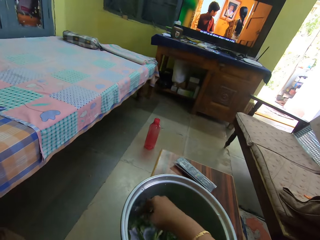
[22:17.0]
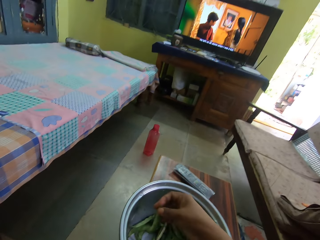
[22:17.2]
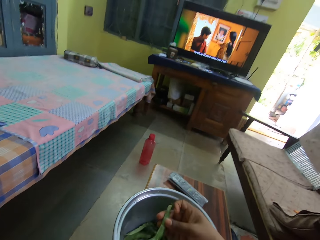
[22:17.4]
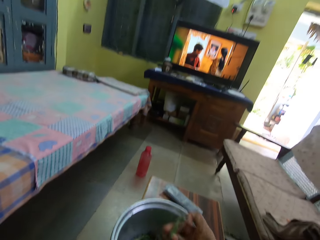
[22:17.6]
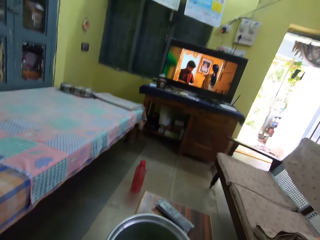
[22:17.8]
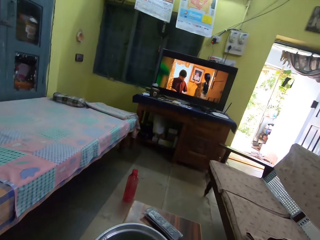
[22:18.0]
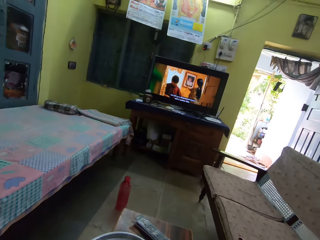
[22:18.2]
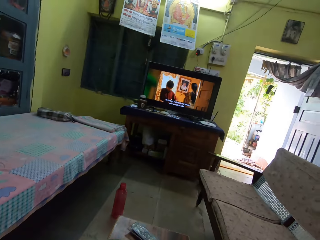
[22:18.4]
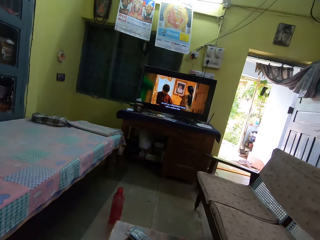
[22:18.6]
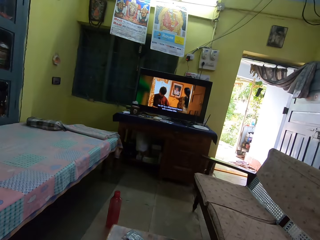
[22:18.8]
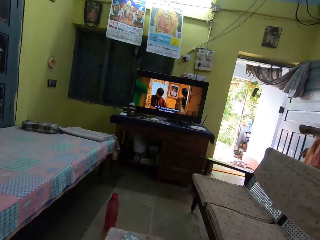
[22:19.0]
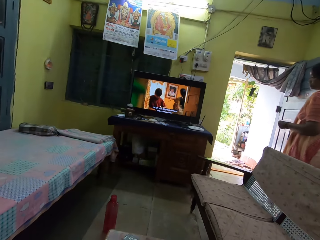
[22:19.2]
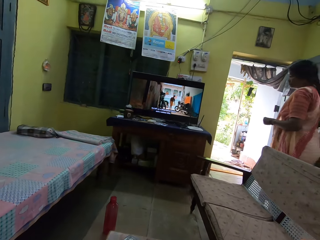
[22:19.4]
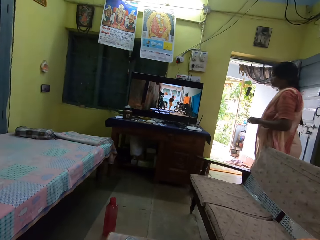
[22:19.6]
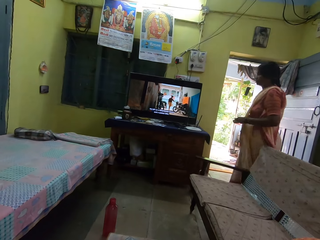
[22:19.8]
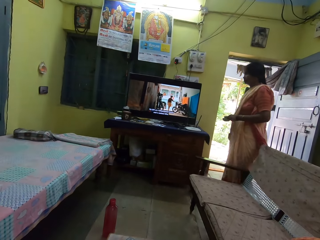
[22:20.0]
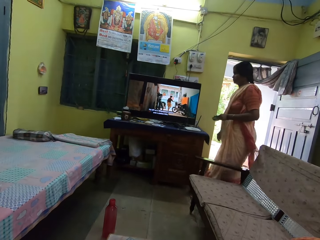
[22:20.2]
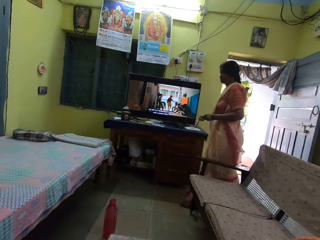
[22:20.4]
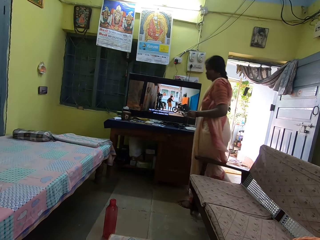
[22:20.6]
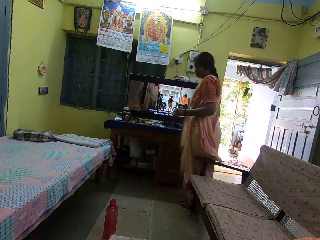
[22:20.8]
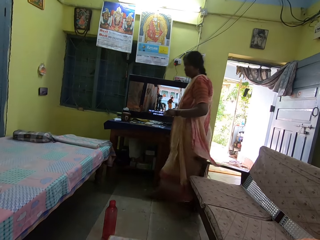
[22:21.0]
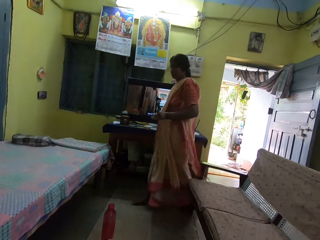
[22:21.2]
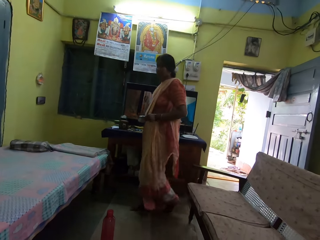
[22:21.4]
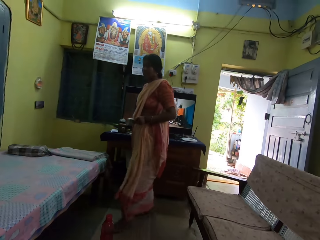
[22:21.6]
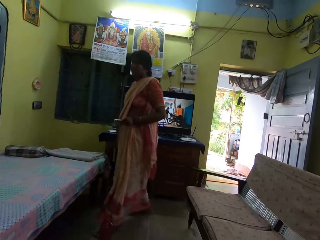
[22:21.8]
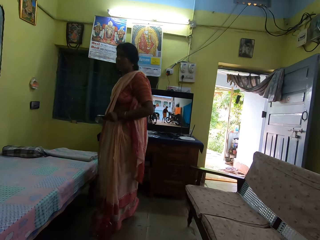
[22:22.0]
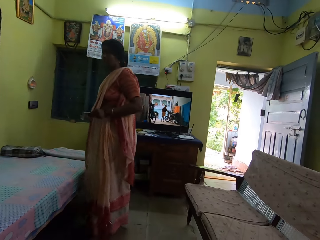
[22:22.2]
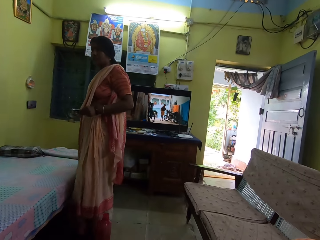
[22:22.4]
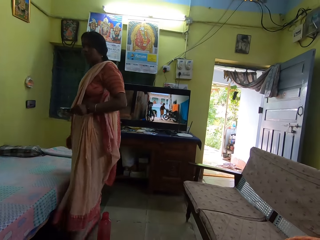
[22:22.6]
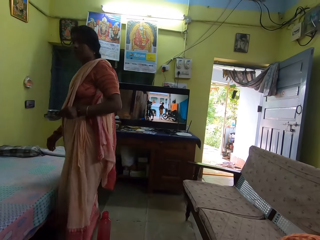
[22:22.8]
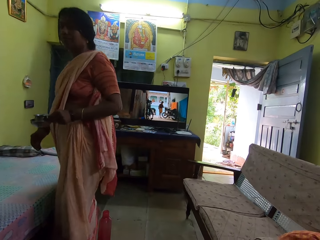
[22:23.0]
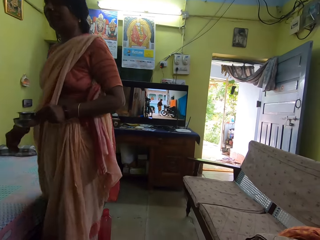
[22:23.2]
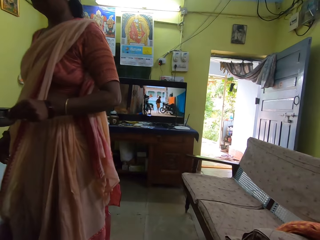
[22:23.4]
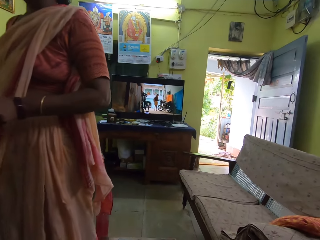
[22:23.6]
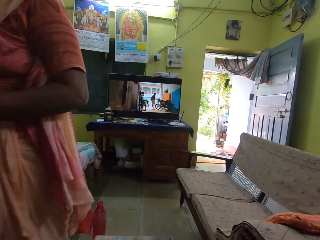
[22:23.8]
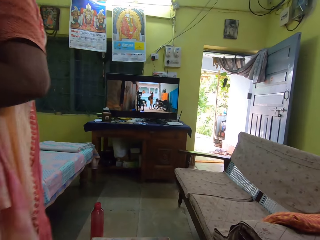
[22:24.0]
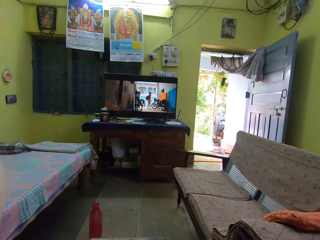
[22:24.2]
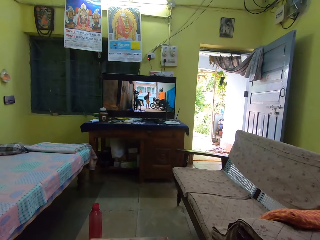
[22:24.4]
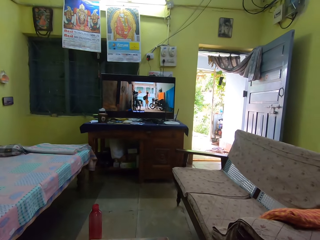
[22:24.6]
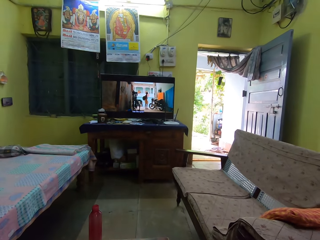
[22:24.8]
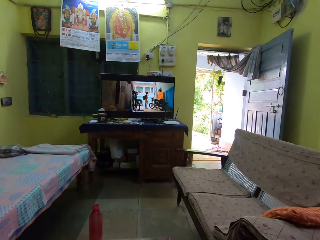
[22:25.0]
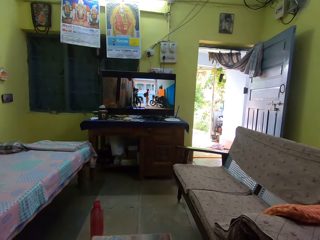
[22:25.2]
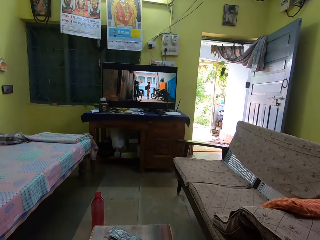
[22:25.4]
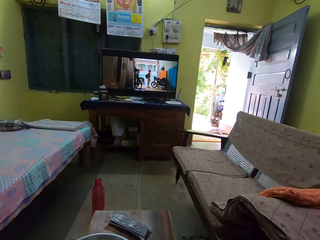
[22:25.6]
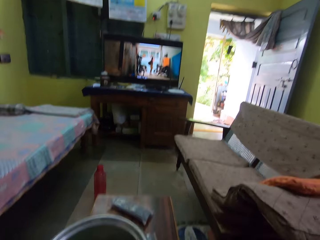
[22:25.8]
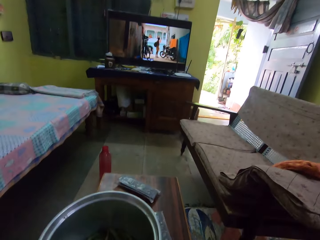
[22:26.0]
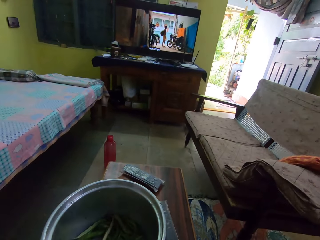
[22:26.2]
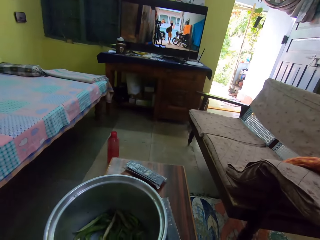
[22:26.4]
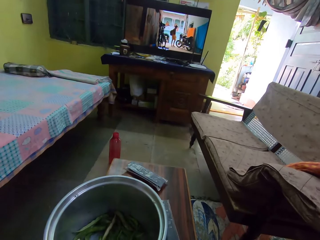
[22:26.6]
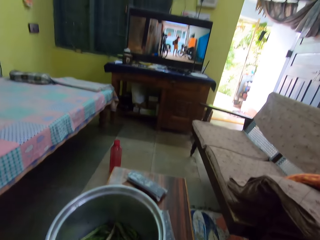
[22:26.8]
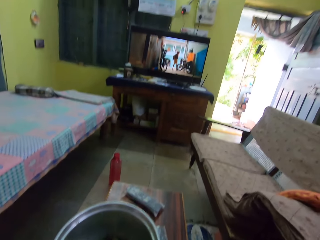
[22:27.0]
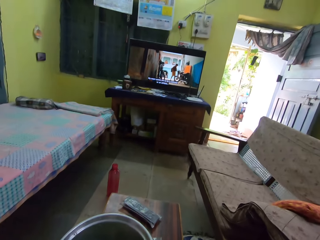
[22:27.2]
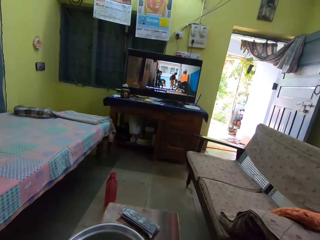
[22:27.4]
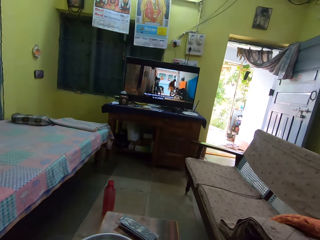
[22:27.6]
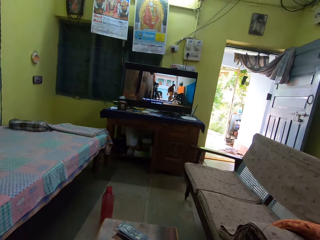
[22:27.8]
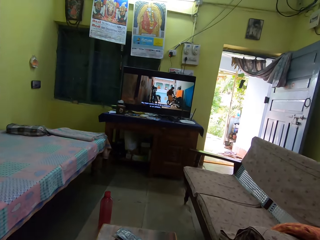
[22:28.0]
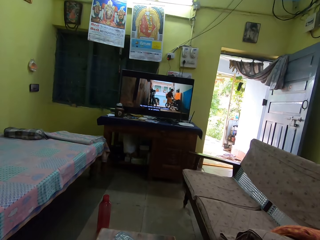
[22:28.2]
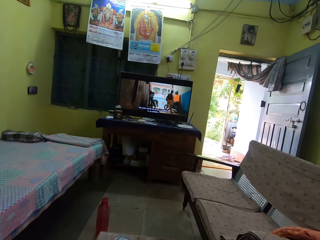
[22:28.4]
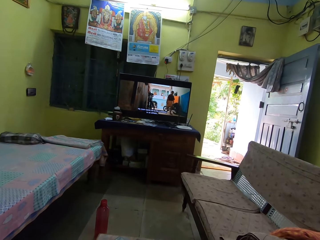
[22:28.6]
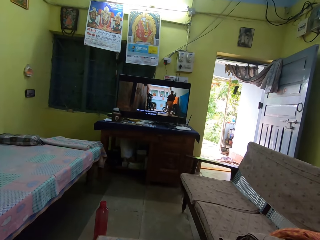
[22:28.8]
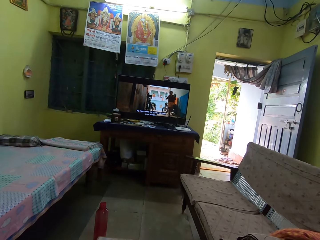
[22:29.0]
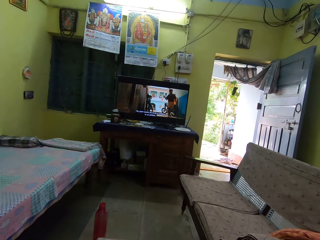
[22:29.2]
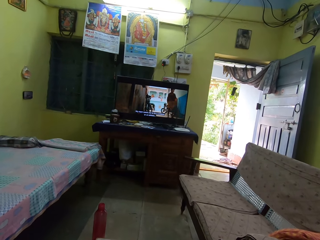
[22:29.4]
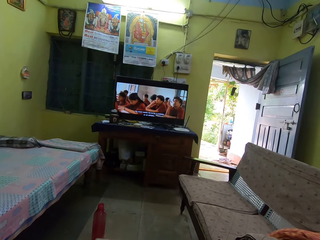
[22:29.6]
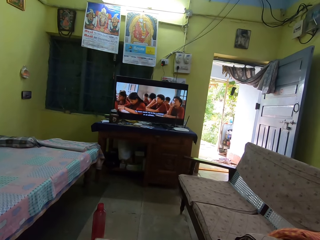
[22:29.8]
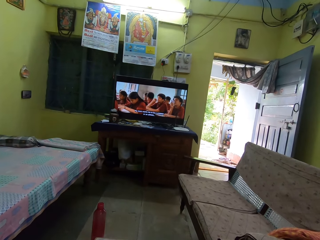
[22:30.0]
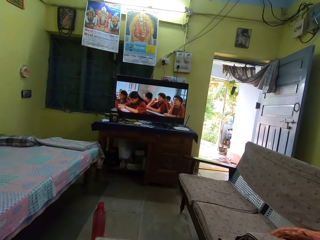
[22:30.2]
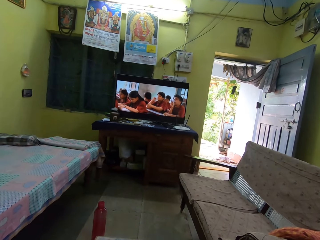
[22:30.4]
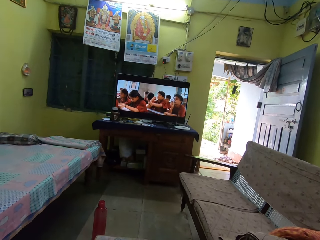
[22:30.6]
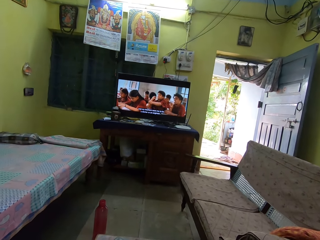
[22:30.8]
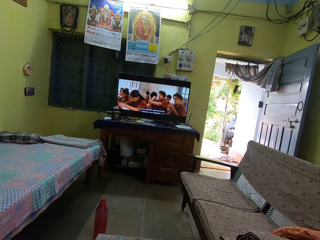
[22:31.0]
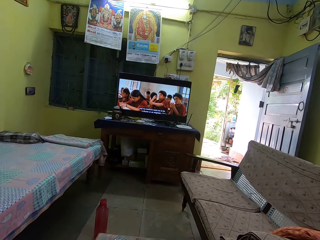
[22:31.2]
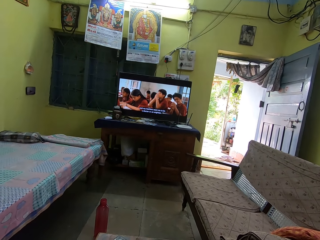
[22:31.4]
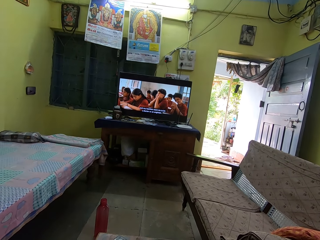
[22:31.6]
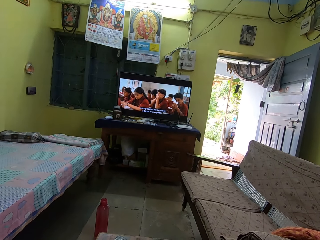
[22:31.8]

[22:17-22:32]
The camera wearer picks beans from the bowl. They watch the television. They converse with a woman. They watch the TV, look at the cooking pot, move the head, and watch the TV.

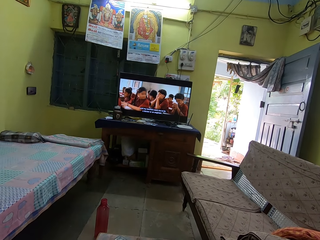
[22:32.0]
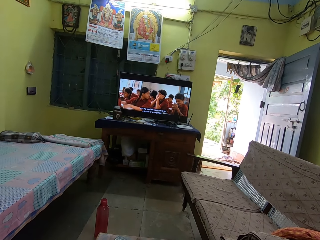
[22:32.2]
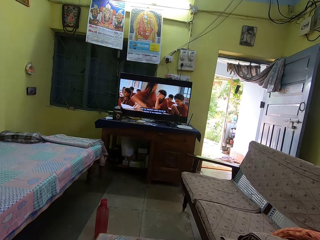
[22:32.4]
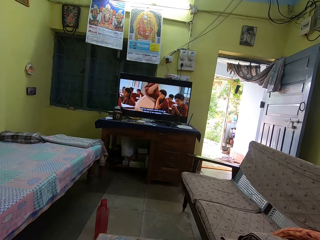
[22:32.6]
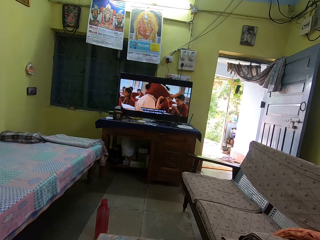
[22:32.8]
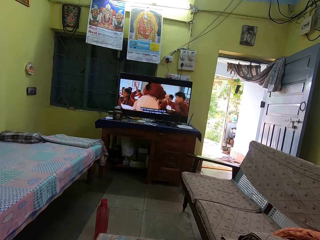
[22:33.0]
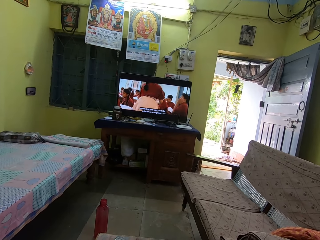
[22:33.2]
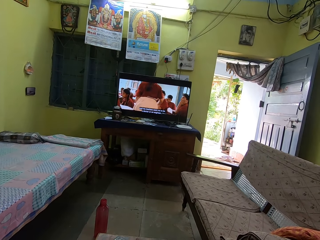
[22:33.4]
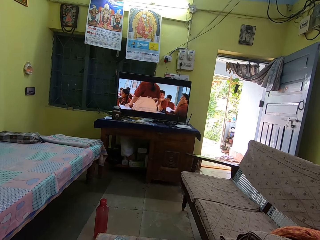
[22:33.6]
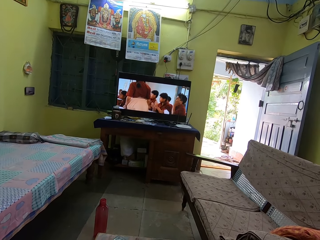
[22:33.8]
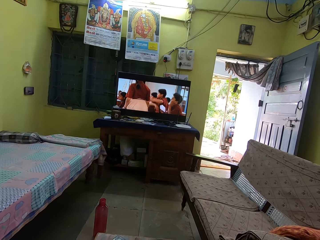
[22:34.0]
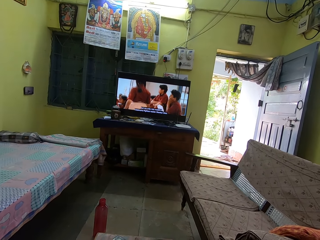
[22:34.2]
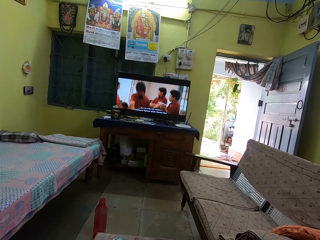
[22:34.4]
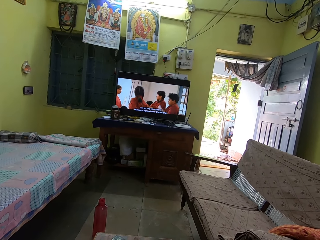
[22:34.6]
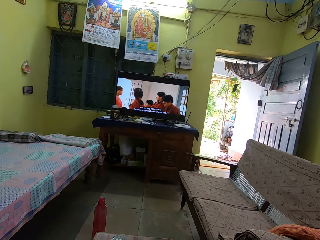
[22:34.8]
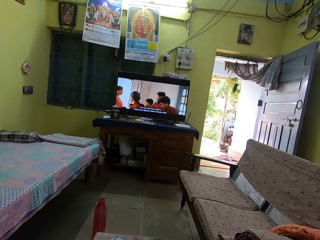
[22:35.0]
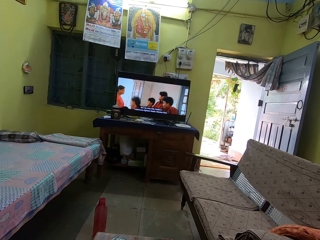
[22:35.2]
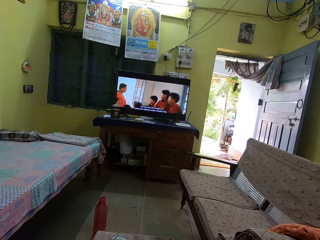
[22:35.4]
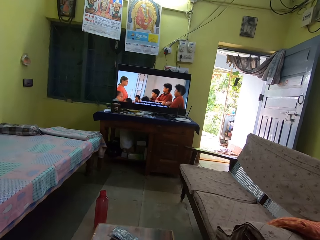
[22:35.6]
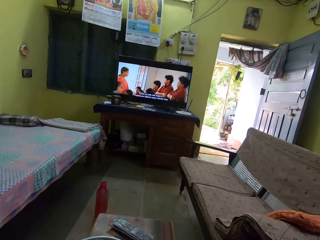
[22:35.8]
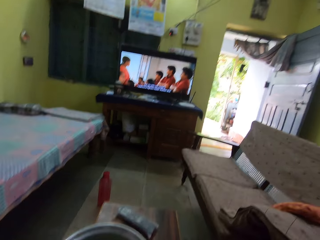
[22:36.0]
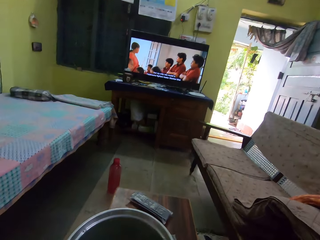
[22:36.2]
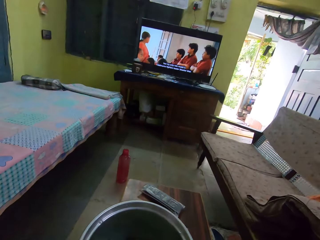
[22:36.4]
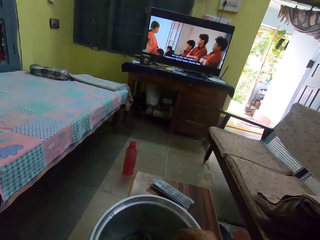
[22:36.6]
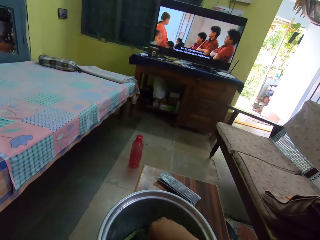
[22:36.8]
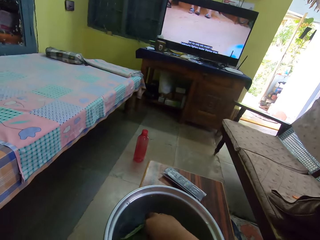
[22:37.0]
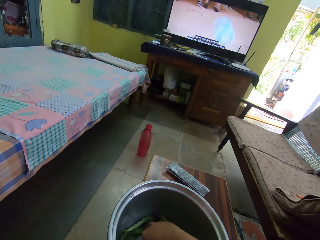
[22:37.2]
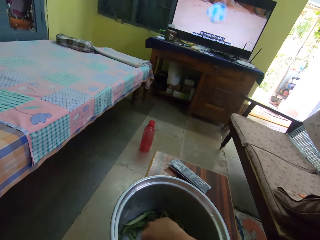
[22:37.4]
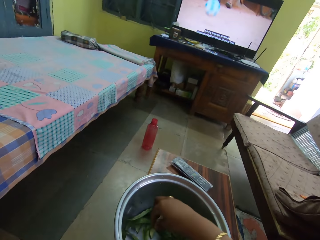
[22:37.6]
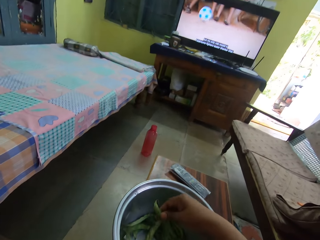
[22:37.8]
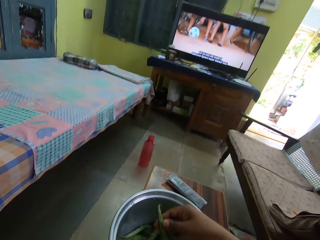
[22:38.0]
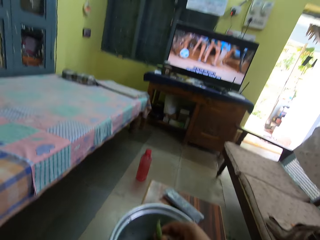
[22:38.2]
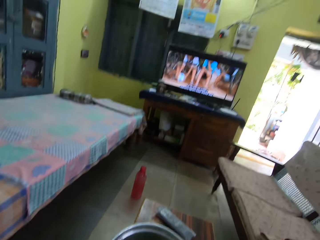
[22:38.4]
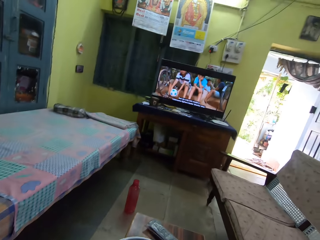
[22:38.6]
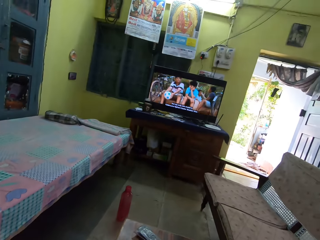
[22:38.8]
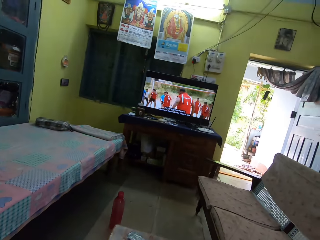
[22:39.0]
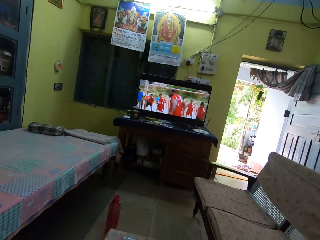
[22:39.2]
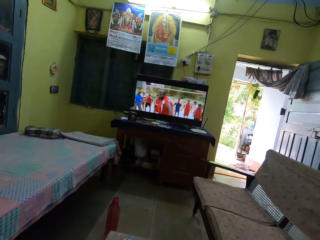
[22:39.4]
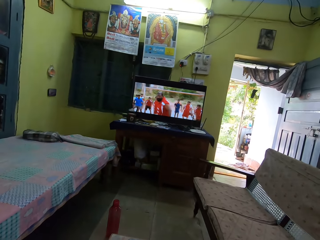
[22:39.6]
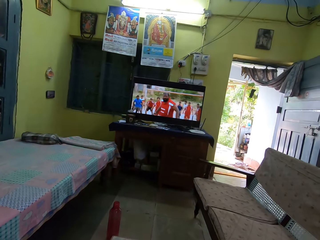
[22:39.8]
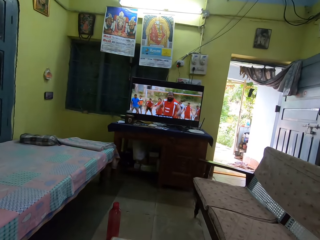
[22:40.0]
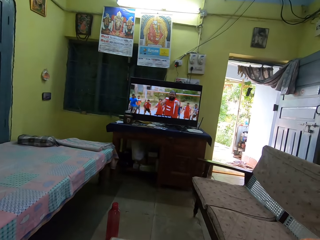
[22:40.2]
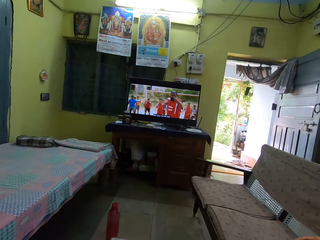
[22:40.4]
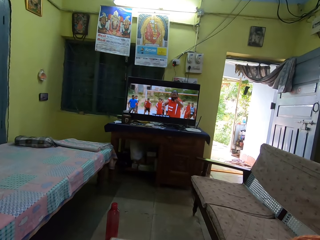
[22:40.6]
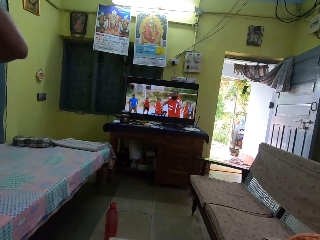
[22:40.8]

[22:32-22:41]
The camera wearer looks at the cooking pot. They pick beans from the bowl. They watch the TV.
